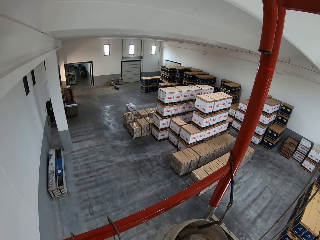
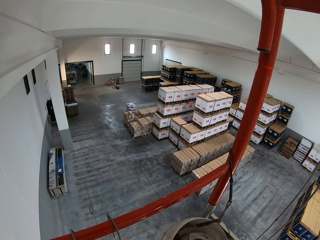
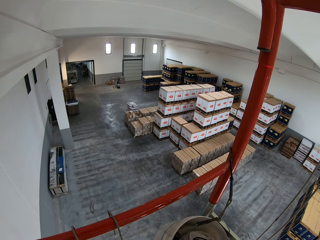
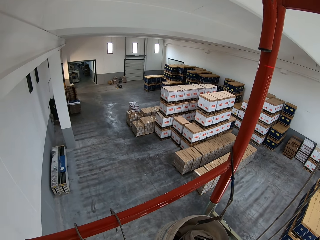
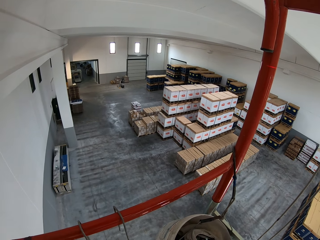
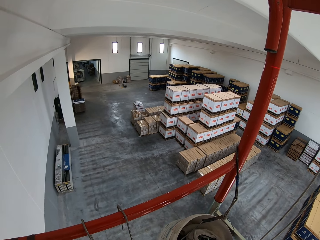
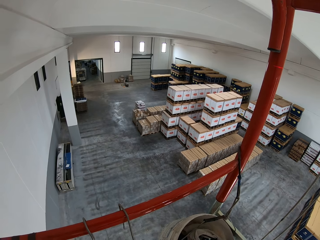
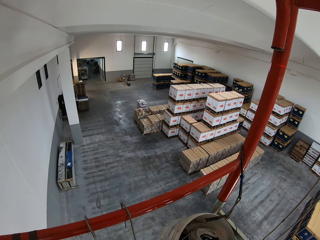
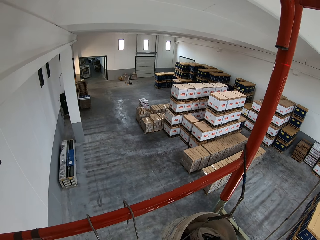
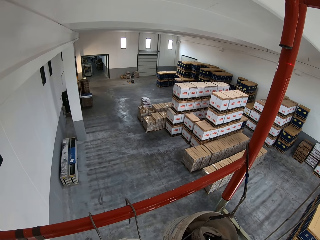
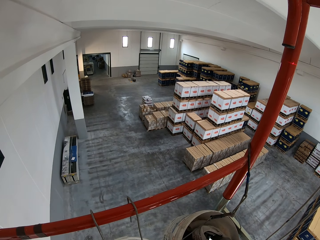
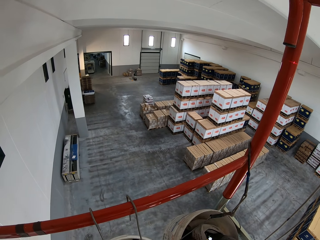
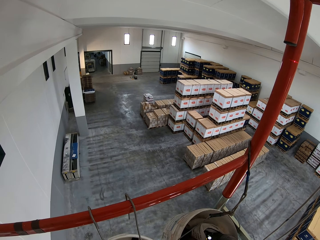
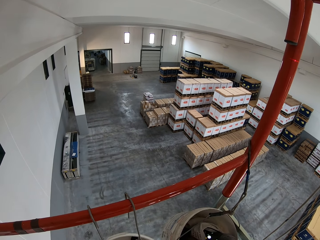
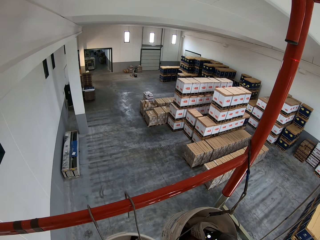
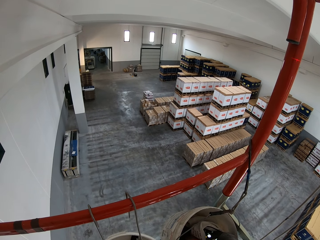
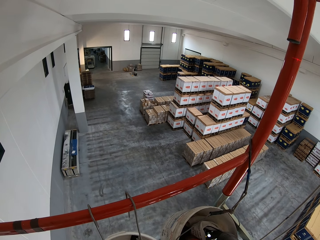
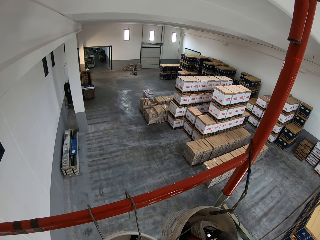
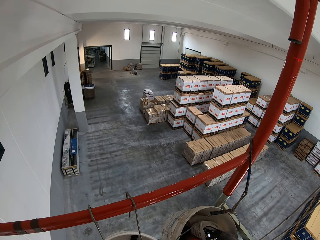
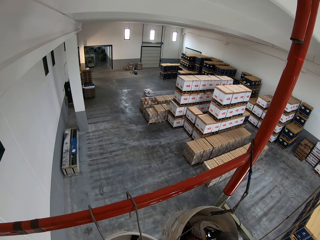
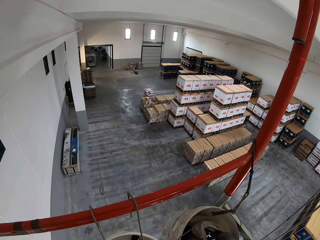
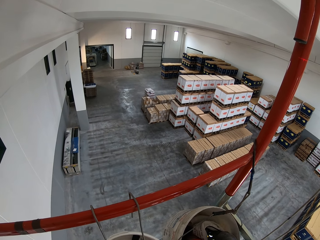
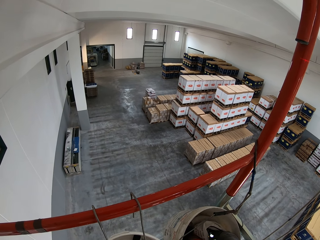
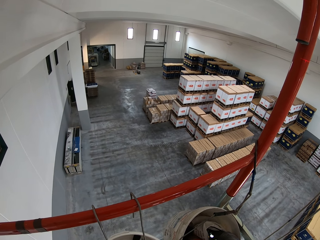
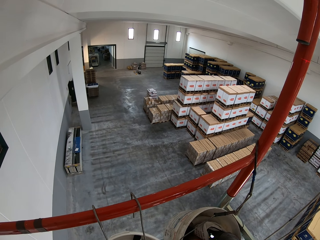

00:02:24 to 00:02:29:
The camera wearer drops the driller on the crane.
